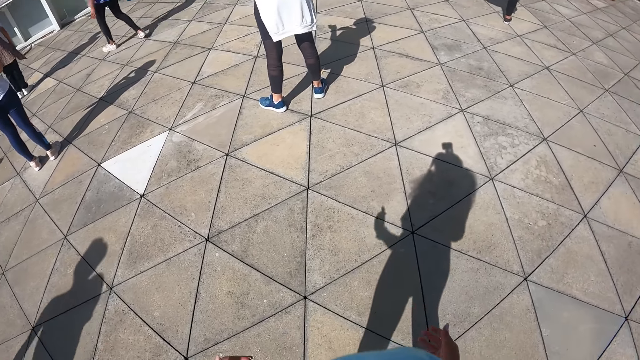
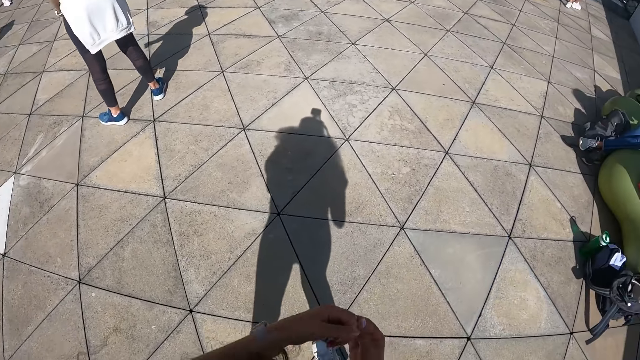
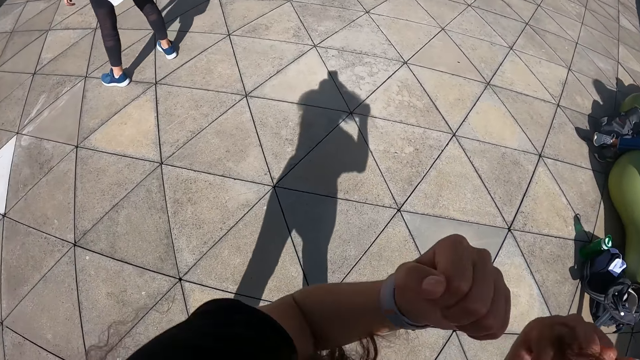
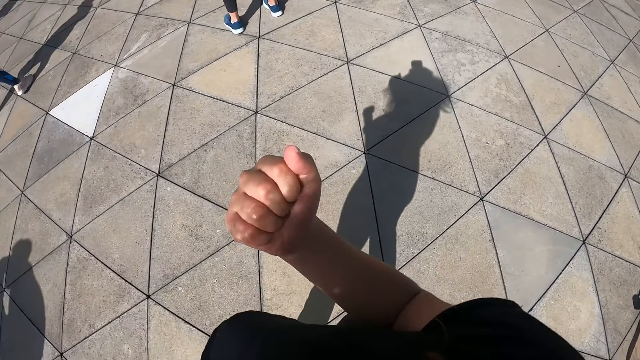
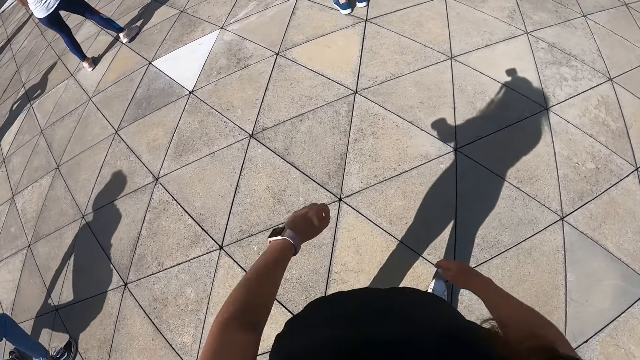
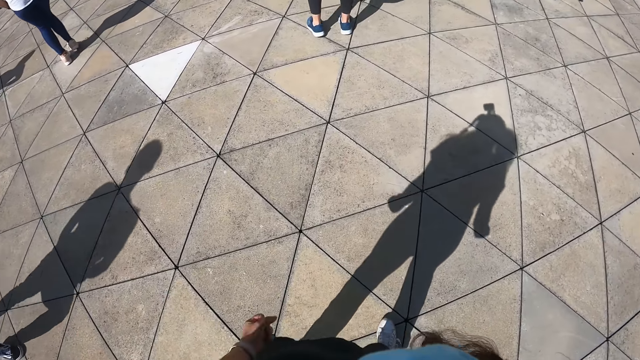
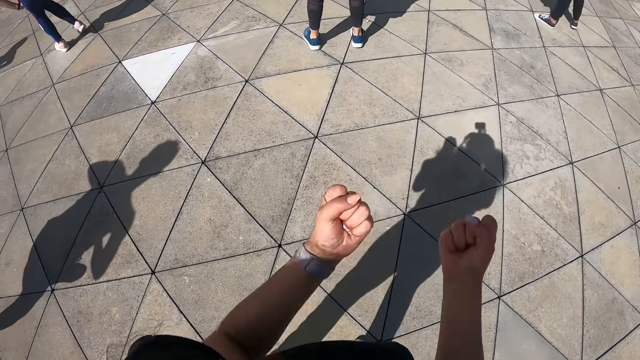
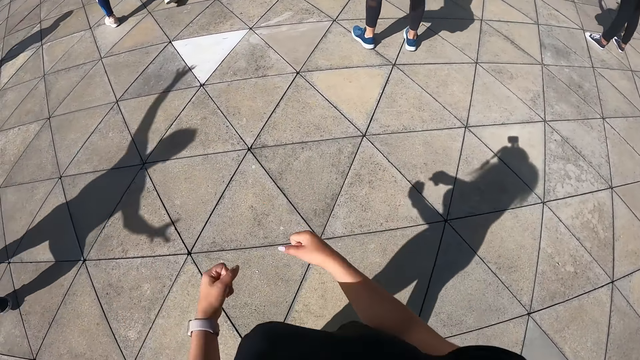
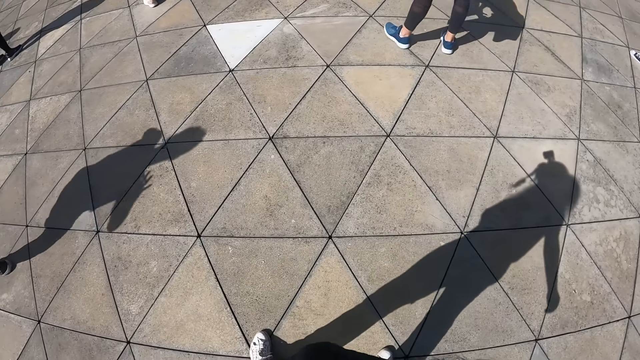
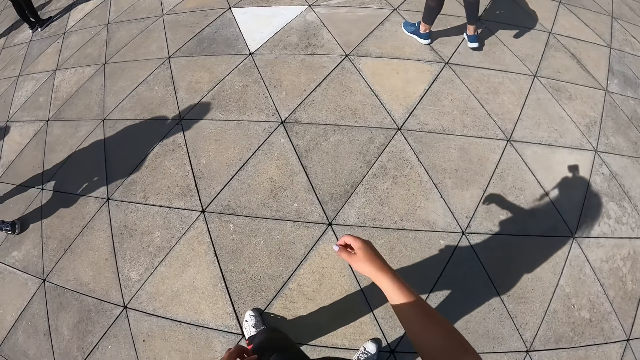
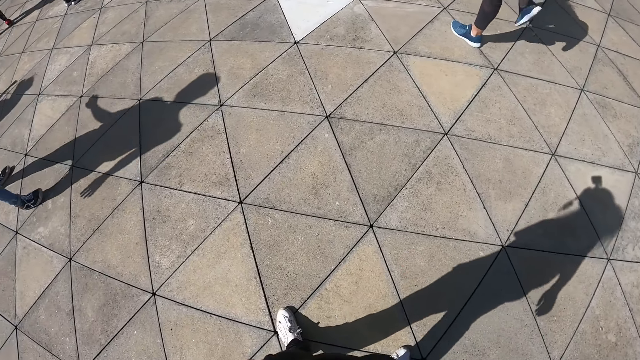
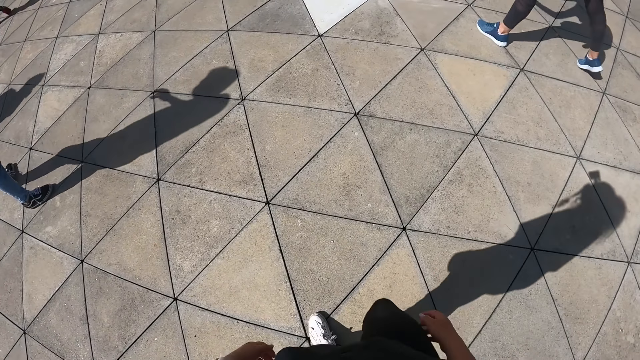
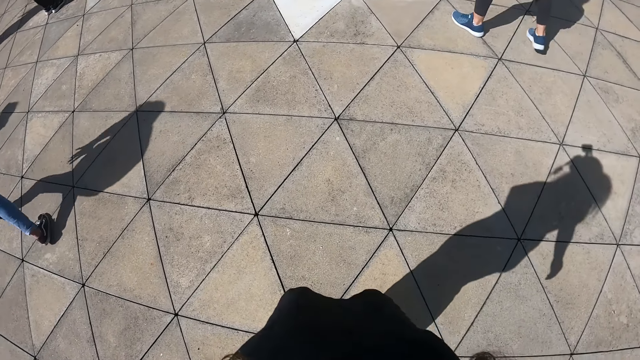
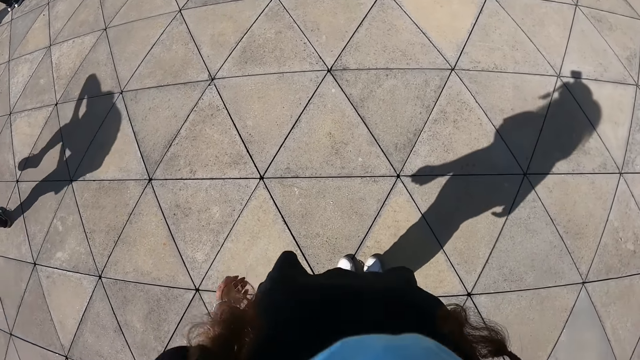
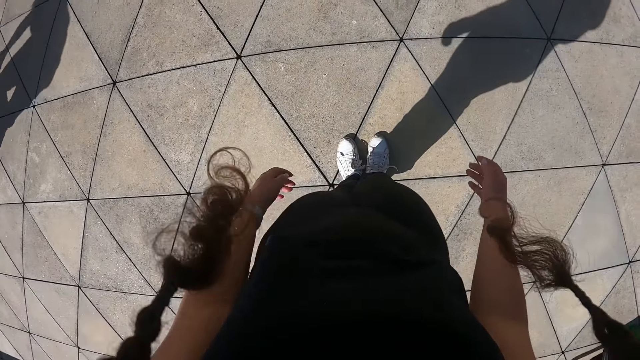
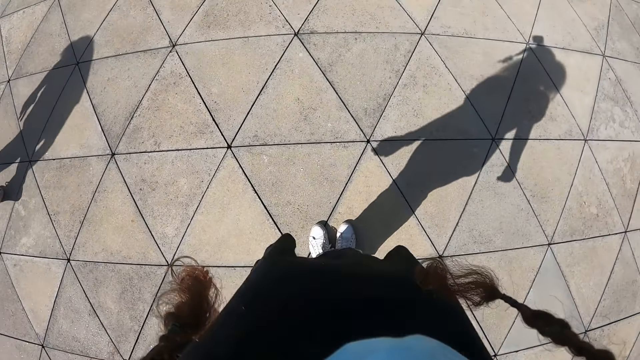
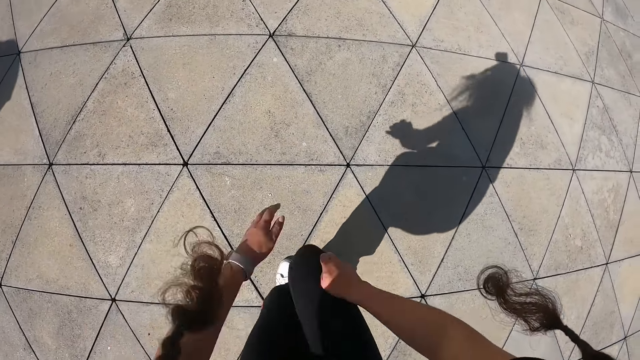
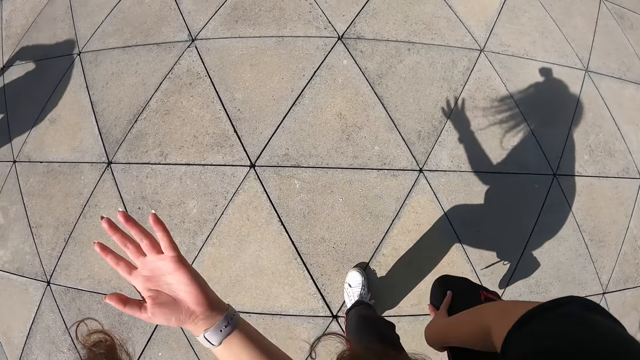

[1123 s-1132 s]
The camera wearer moves both hands to the left on the workout area. She takes down her hands. She exercises on the spot in the workout area.

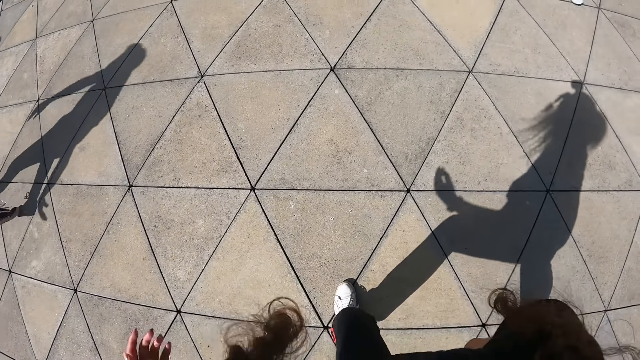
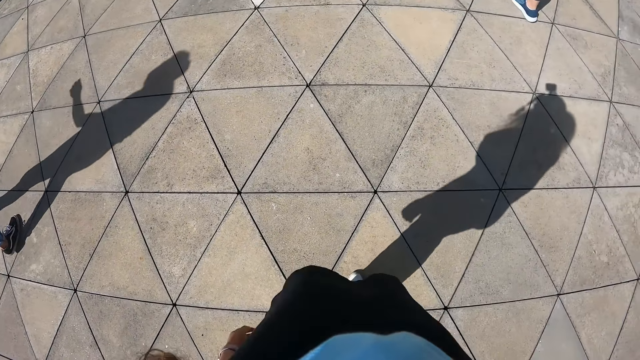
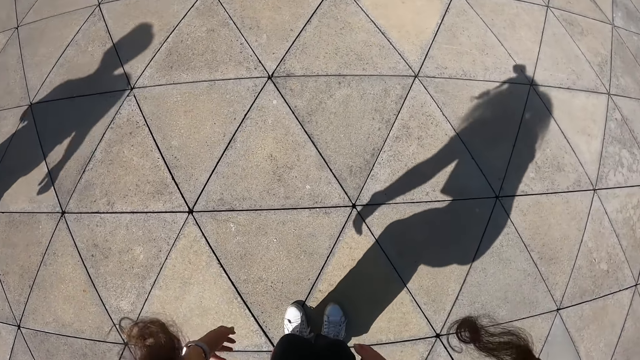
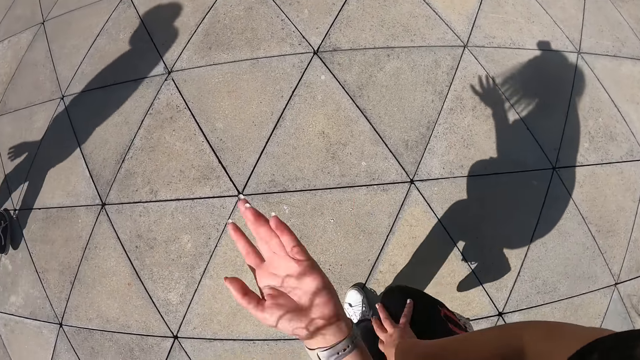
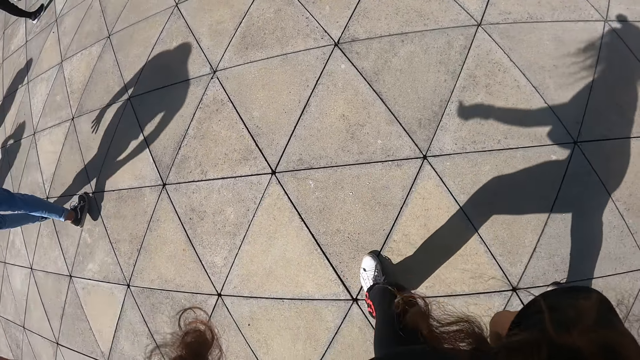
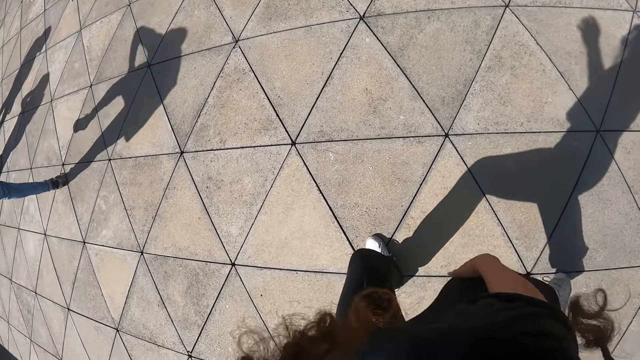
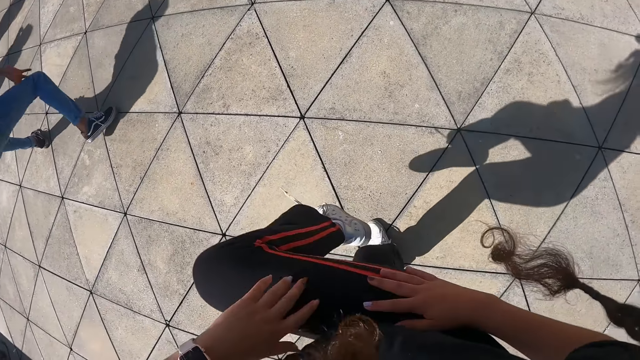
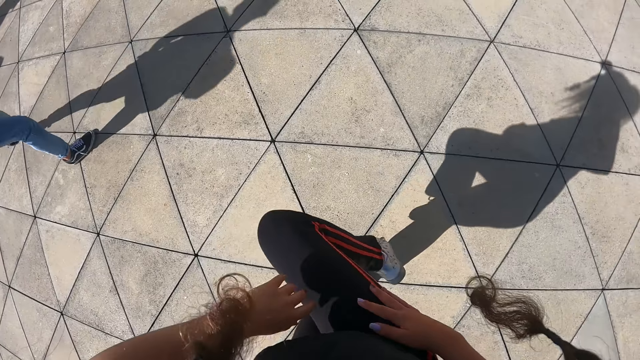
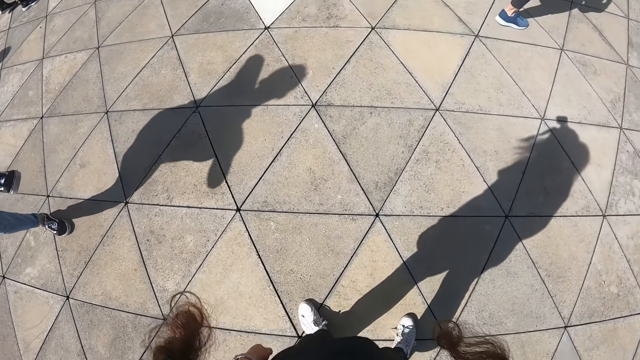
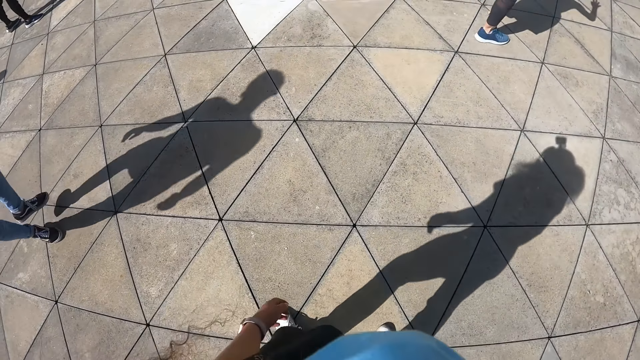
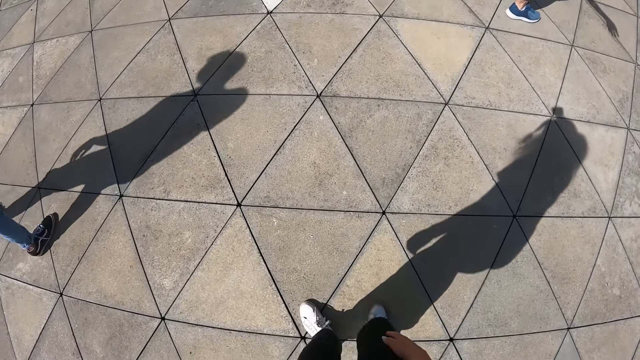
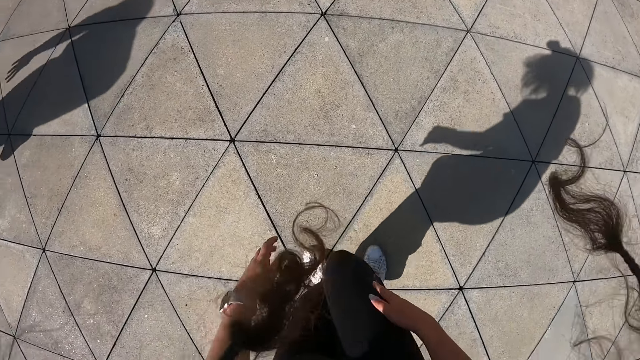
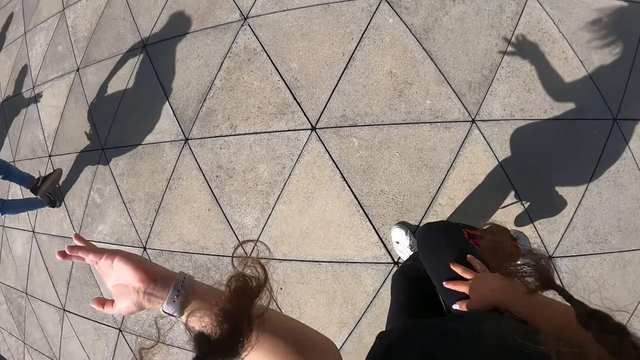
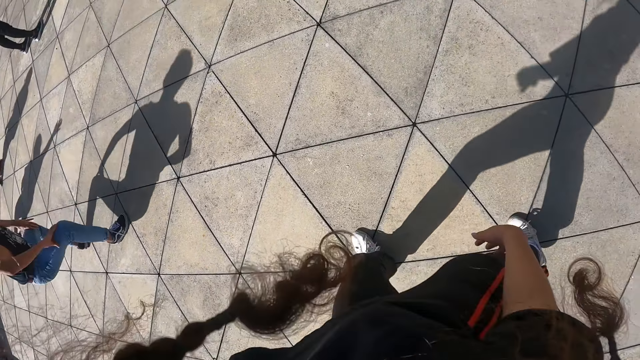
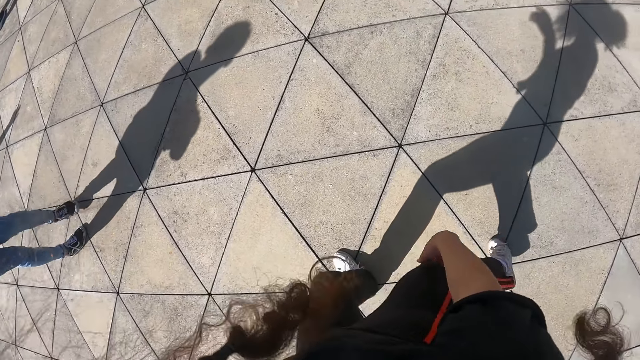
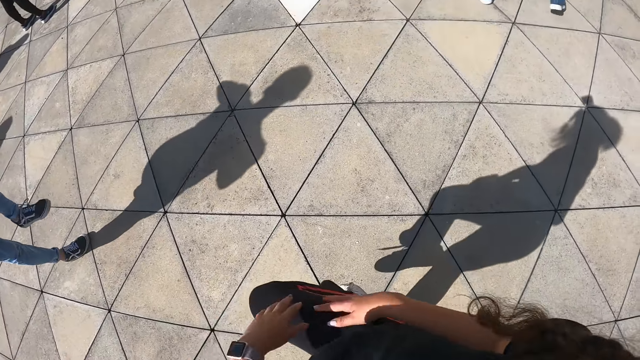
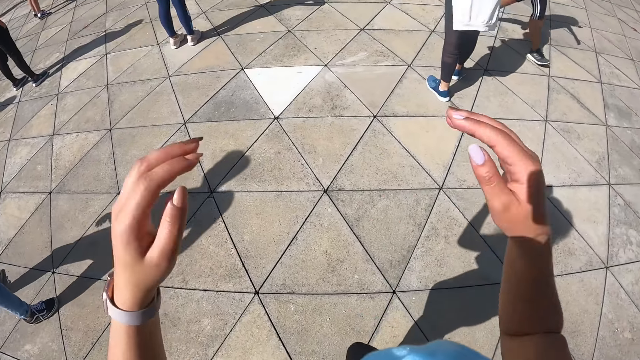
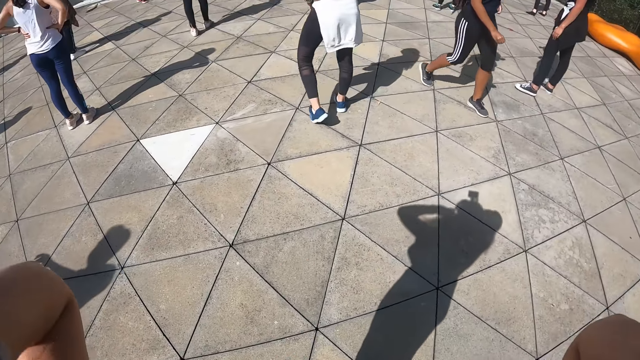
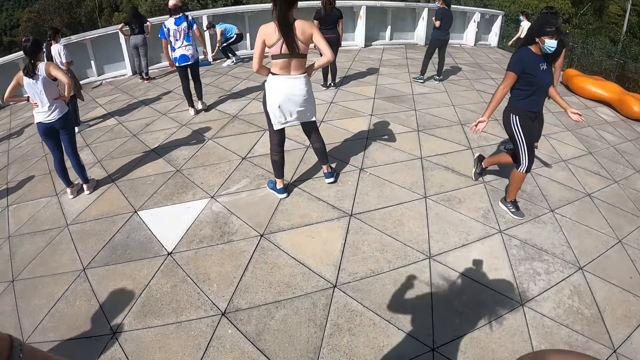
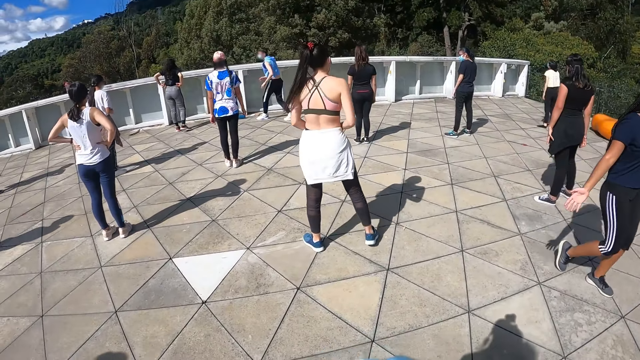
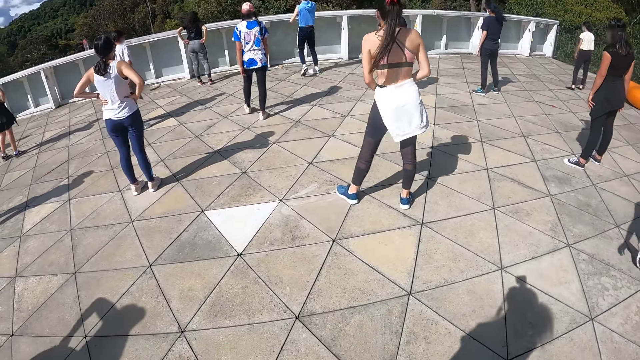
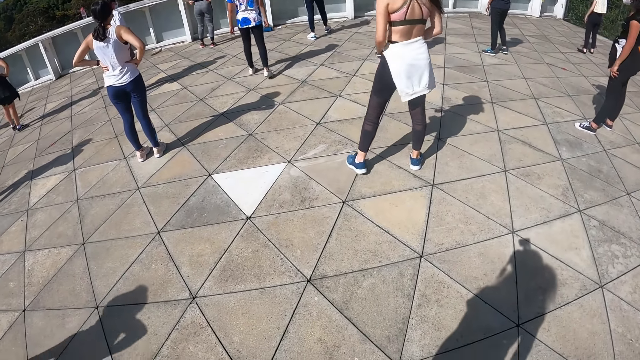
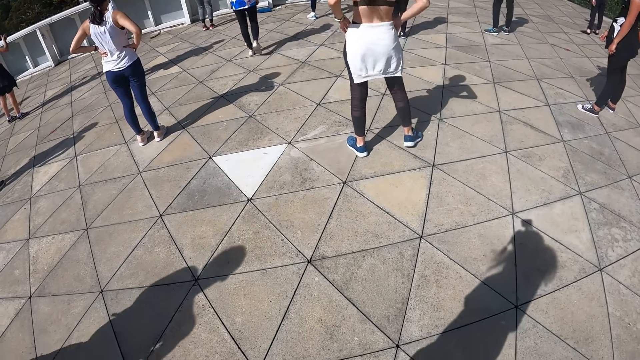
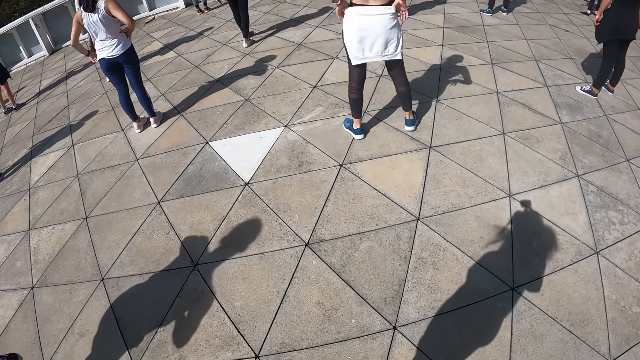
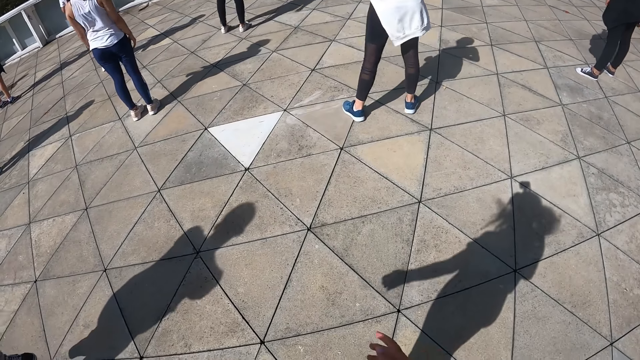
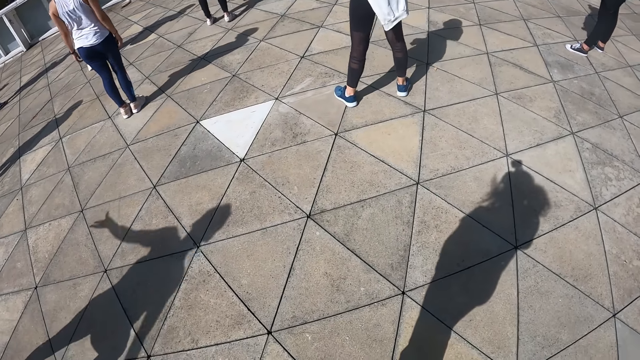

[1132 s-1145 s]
The camera wearer lifts her right leg in the workout area. She exercises on the spot in the workout area. She moves her right leg. She lifts her right leg in the workout area. She places her left hand on her right leg. She exercises on the spot in the workout area. She moves her right leg in the workout area. She moves both hands in the workout area. She moves her hair with both hands.
